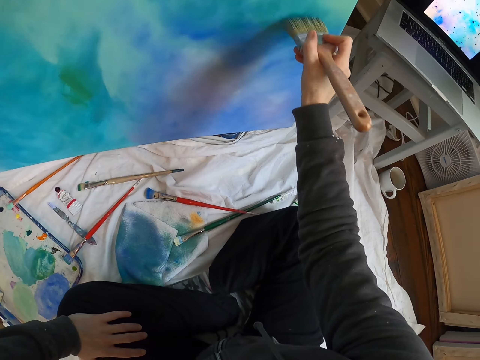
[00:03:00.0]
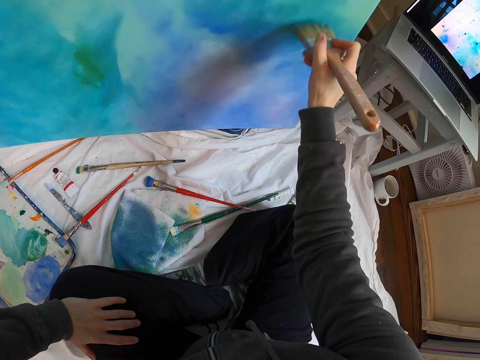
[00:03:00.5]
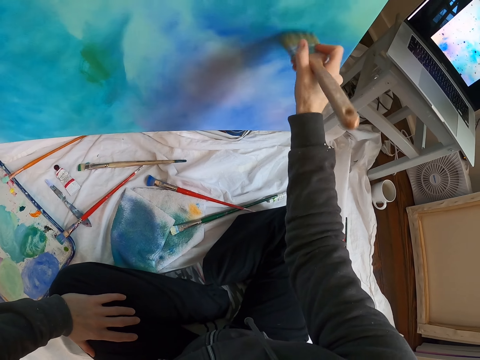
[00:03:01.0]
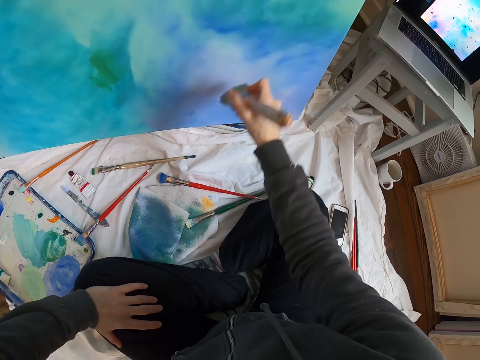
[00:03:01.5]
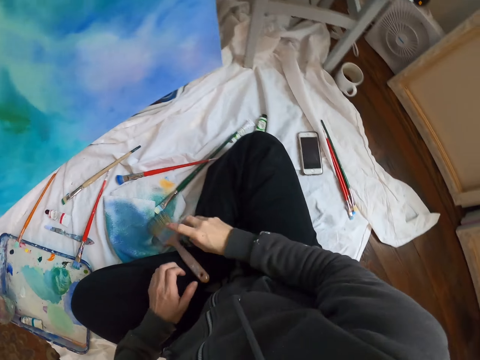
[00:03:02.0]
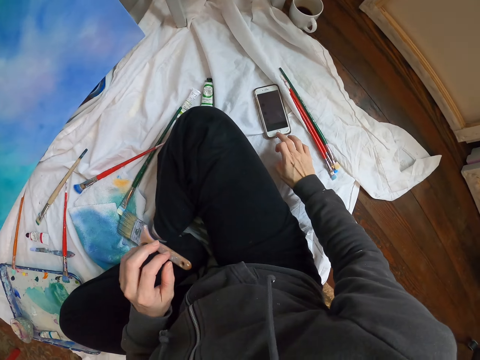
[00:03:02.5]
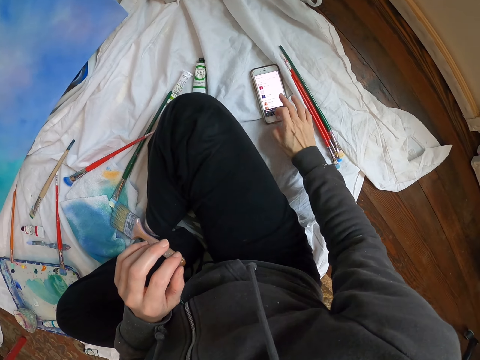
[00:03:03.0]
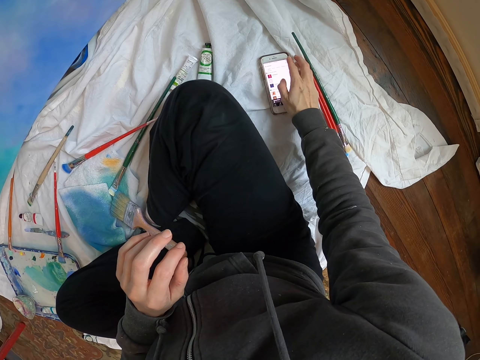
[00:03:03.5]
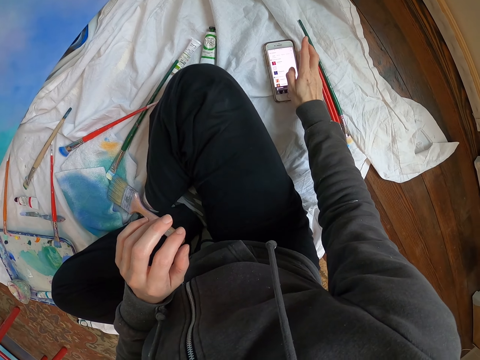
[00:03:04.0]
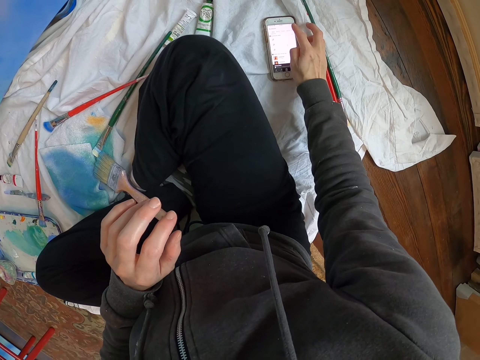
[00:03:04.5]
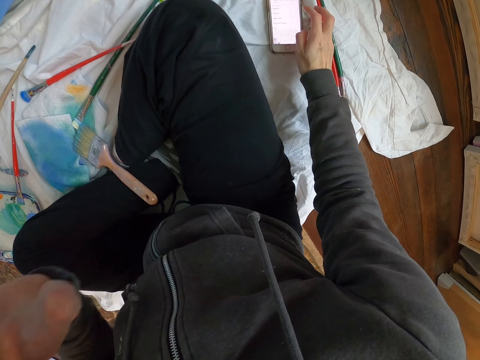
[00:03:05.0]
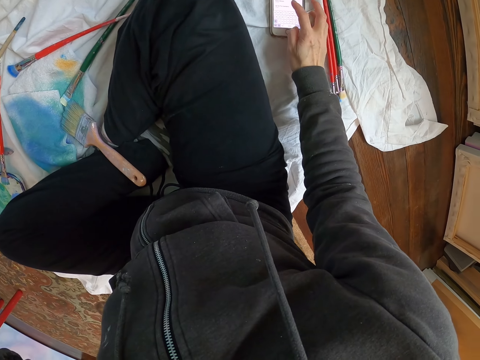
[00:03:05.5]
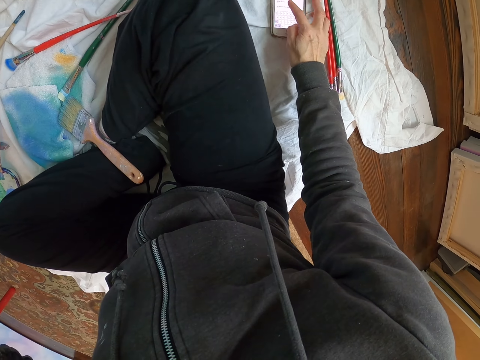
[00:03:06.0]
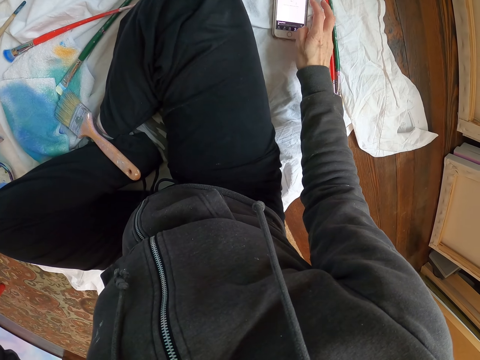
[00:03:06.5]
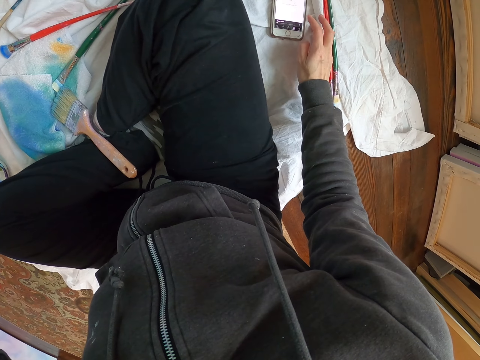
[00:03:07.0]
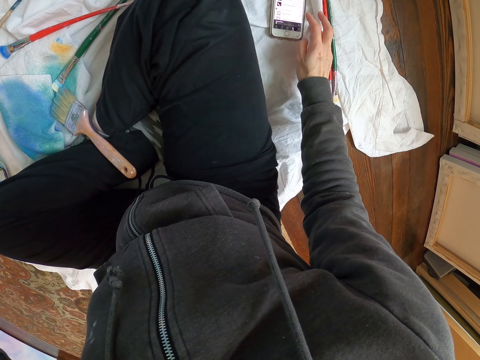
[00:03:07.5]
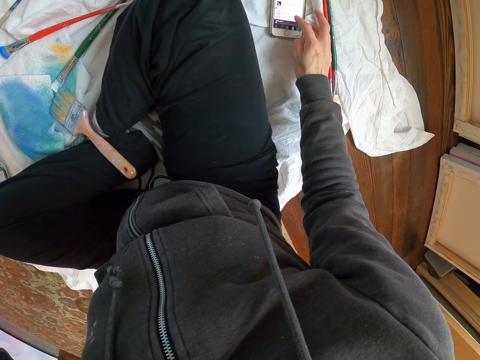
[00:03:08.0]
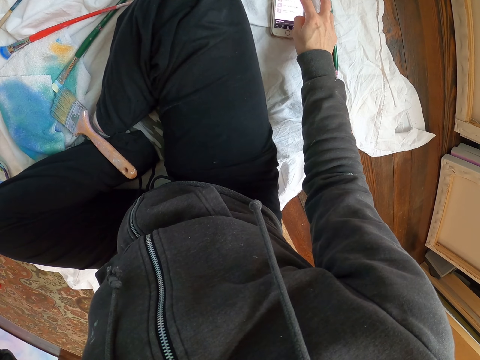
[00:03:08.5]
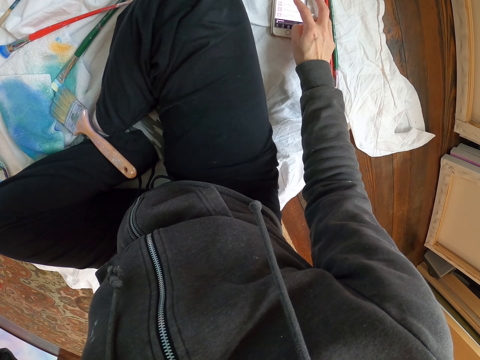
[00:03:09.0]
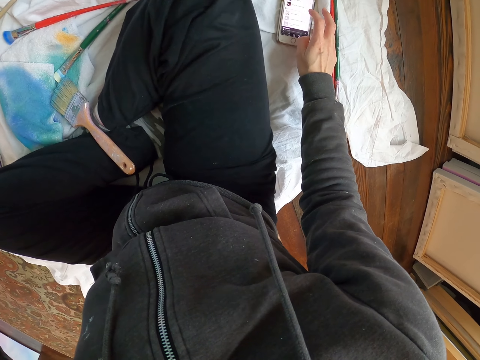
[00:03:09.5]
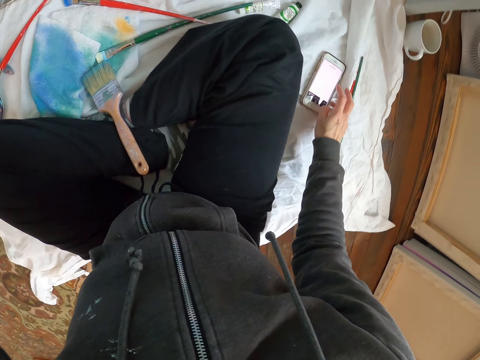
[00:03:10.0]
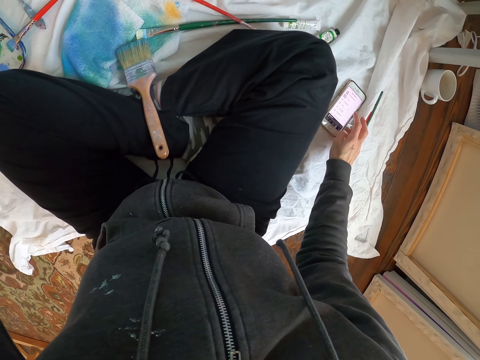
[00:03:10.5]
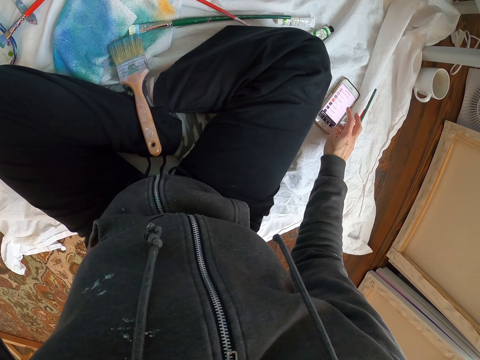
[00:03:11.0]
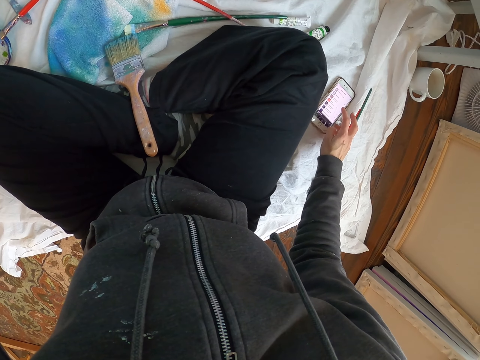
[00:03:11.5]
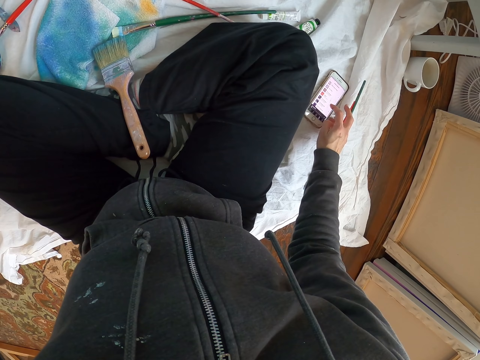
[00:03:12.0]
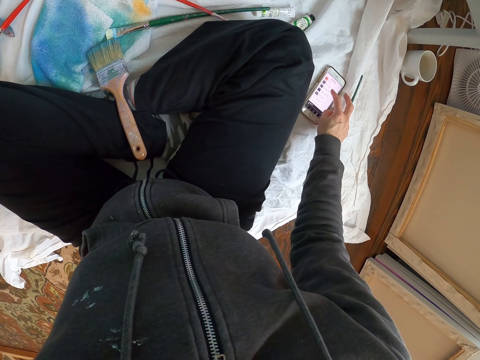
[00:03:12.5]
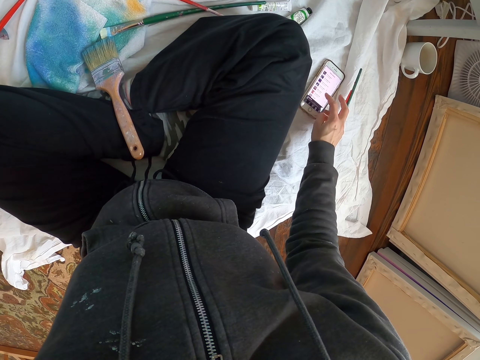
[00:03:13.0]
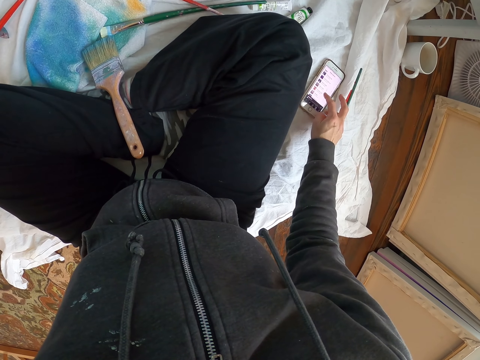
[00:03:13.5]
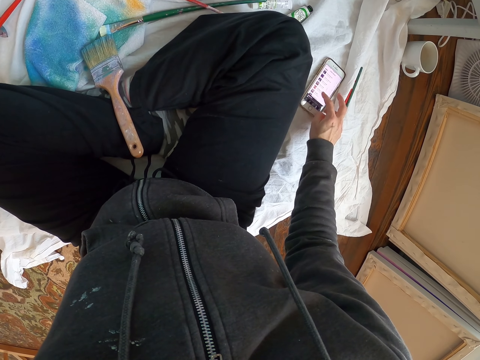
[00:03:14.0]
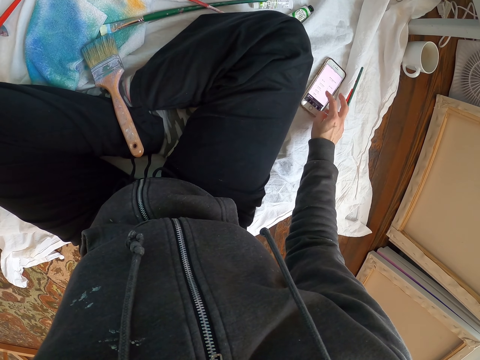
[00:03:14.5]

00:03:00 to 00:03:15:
The camera wearer moves the paint brush. They place the paint brush down. They operate the phone.

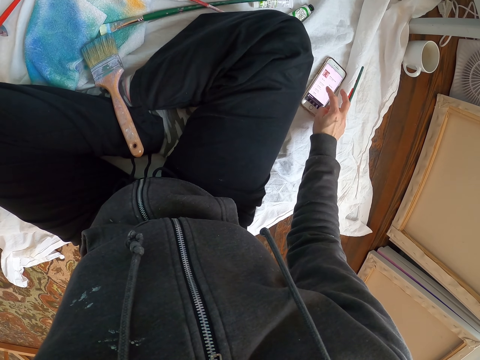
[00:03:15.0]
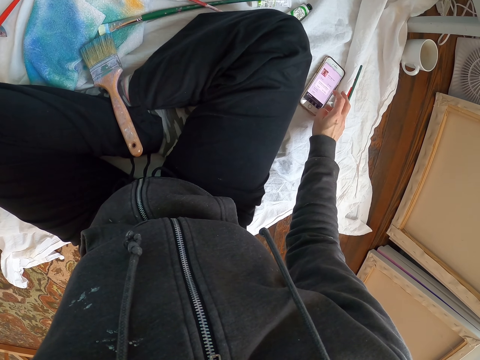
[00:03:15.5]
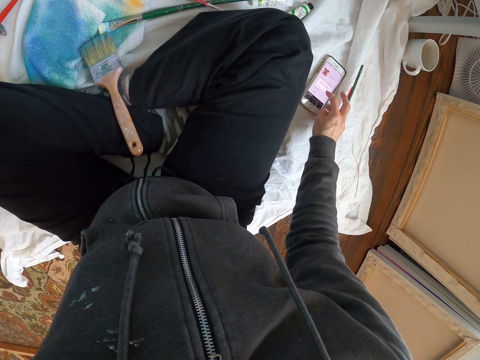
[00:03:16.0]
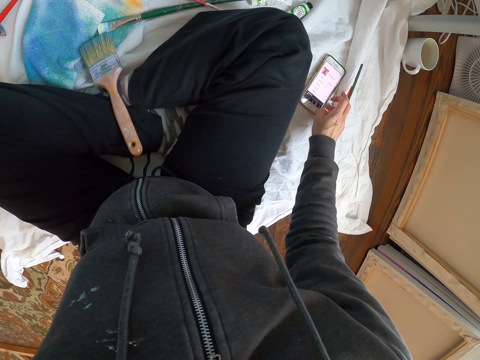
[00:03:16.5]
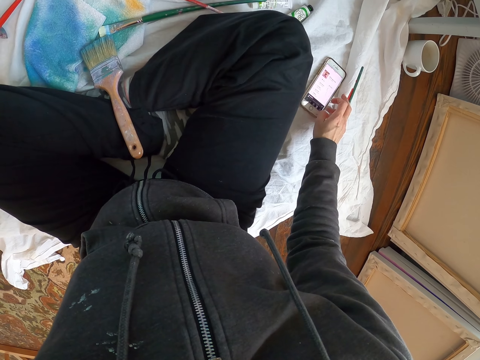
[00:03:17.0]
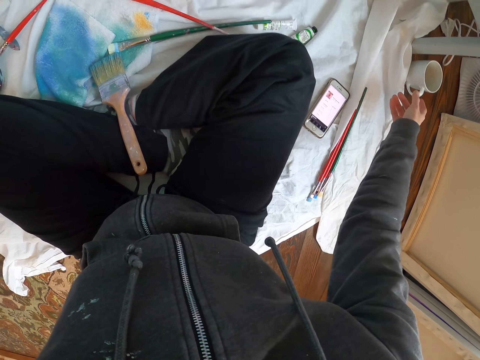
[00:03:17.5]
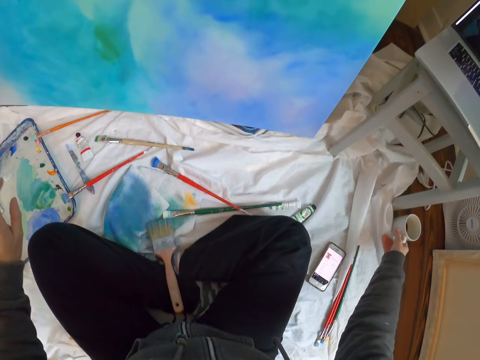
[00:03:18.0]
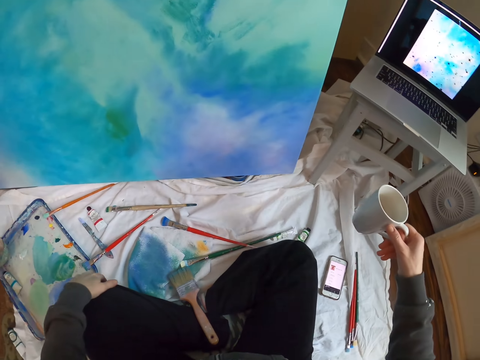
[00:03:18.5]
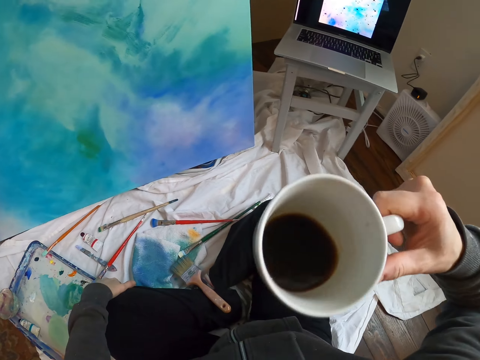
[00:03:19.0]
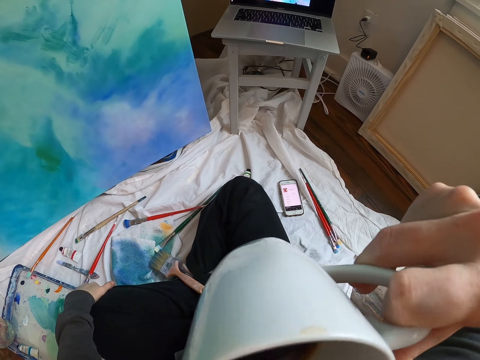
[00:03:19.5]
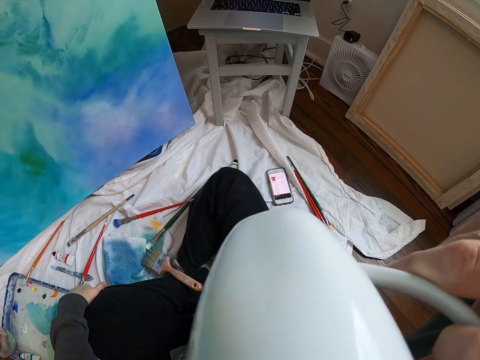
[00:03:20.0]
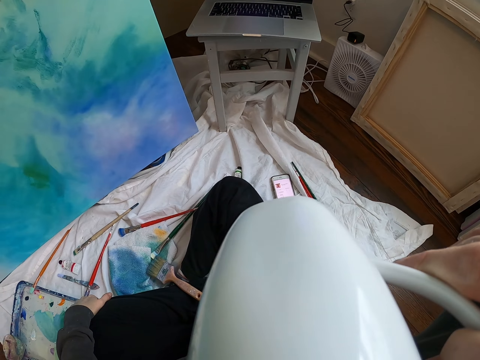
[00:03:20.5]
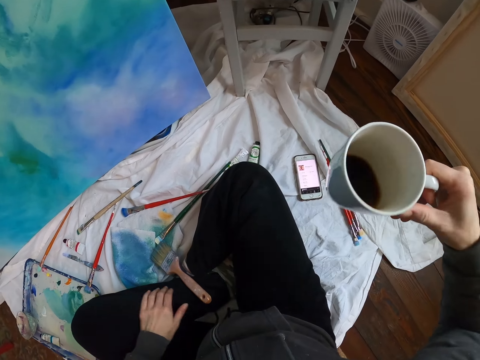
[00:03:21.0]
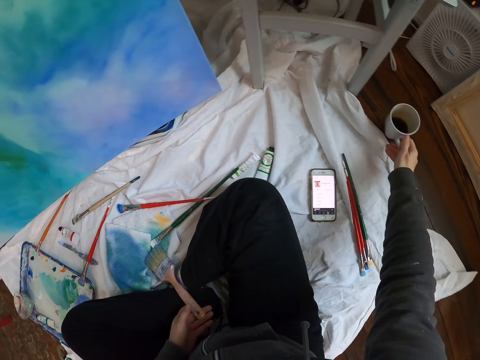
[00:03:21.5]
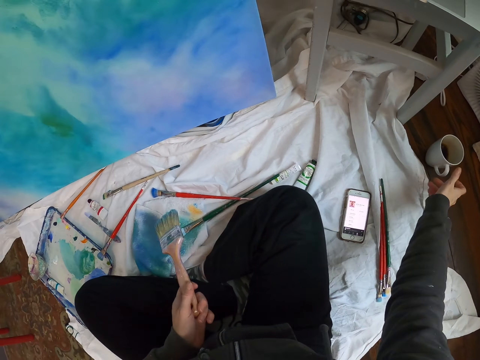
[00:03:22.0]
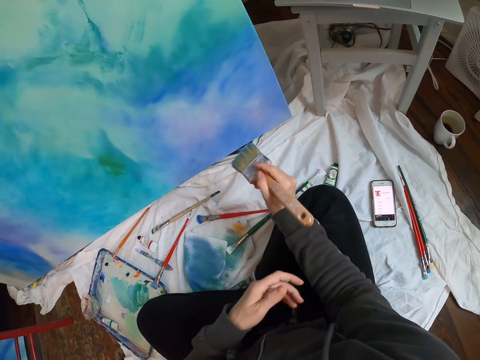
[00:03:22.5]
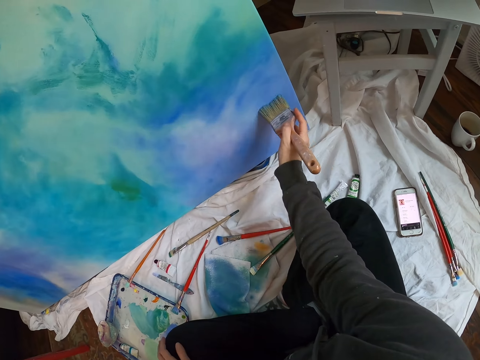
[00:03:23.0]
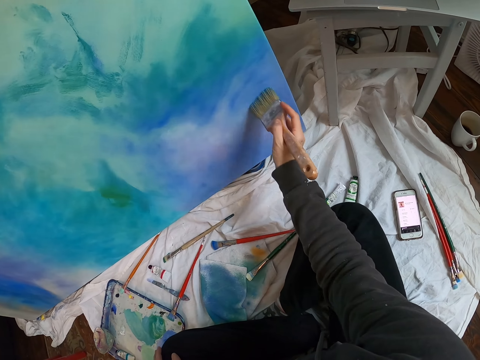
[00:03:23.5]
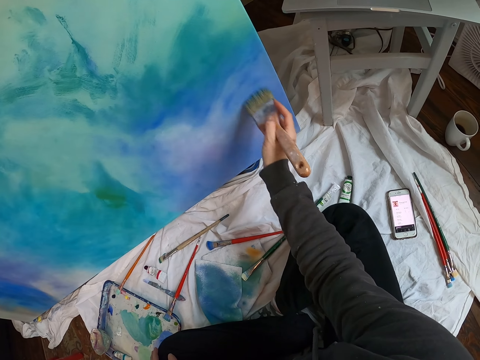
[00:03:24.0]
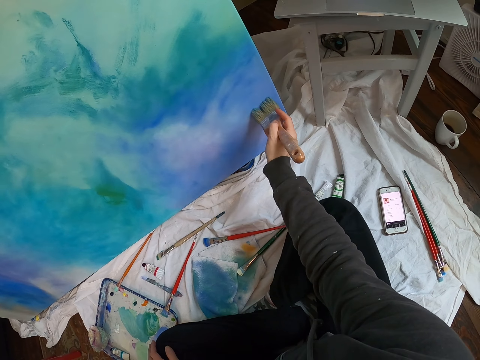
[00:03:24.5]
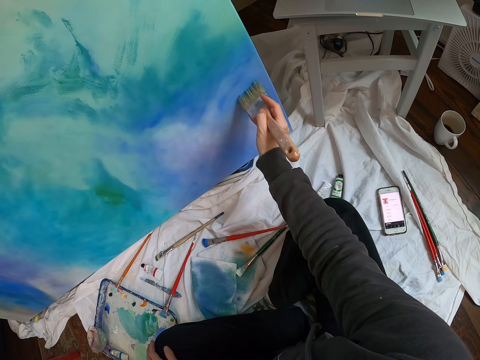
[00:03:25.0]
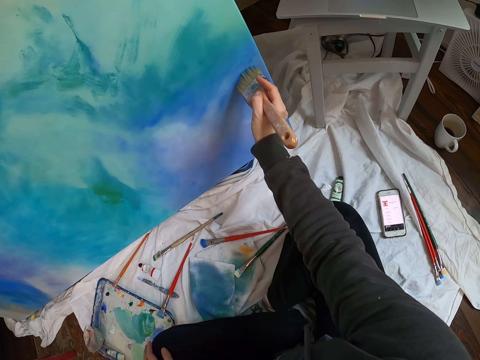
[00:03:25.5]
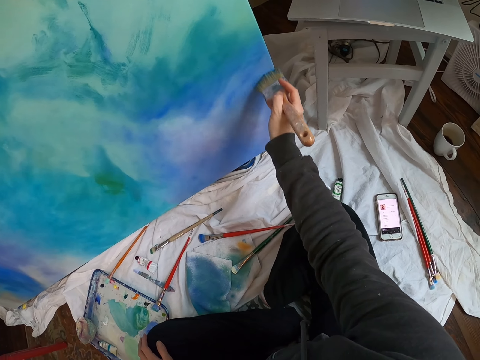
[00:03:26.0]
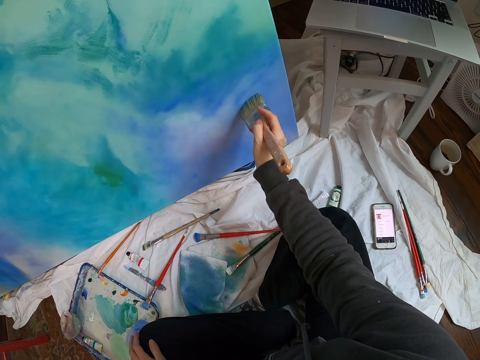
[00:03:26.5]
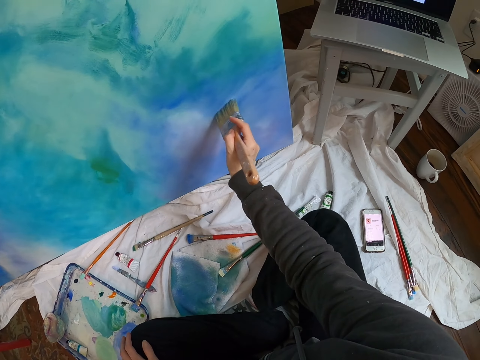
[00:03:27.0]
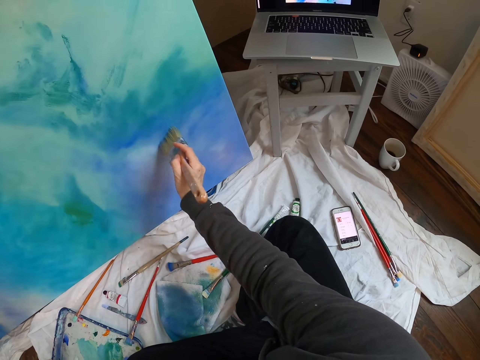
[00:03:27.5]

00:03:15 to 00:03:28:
The camera wearer moves the right hand. They pick up a cup of coffee. They lift the cup. They drink from the cup. They move the cup. They put down the cup of coffee. They lift the paint brush. They paint the board with the paint brush.
